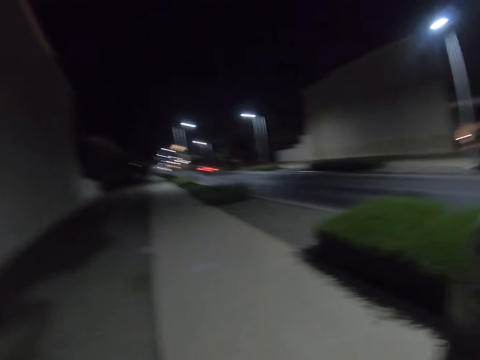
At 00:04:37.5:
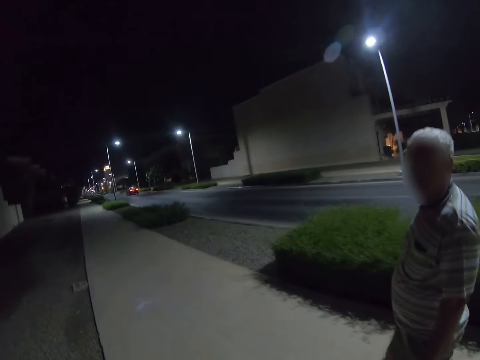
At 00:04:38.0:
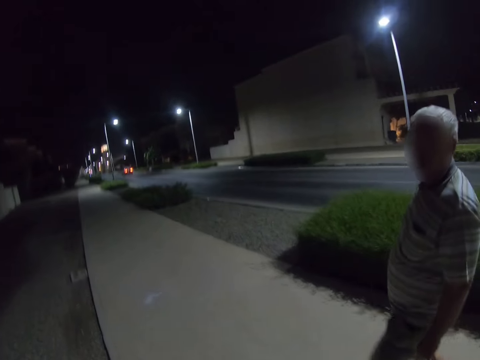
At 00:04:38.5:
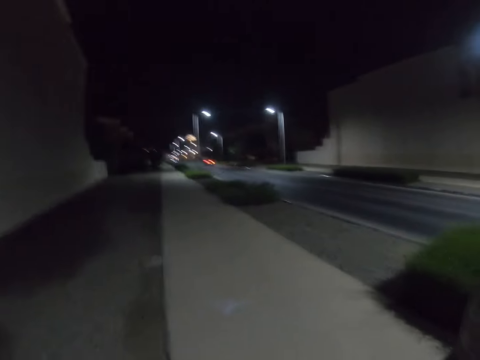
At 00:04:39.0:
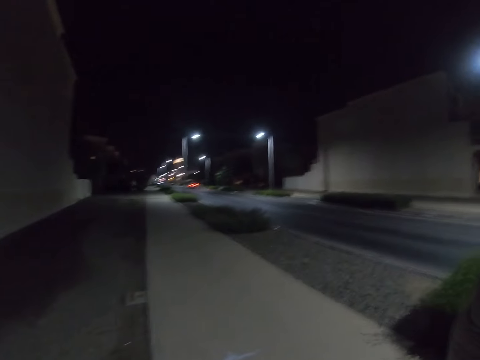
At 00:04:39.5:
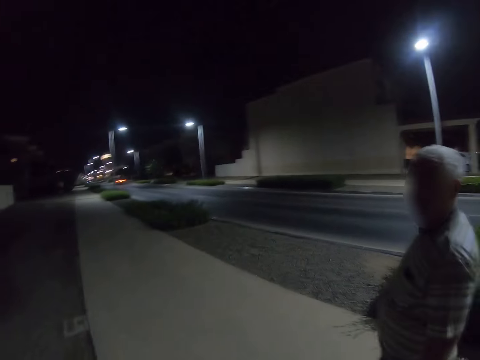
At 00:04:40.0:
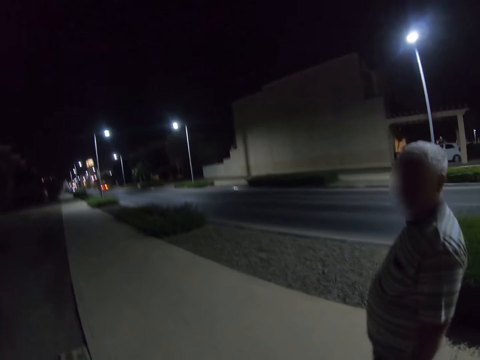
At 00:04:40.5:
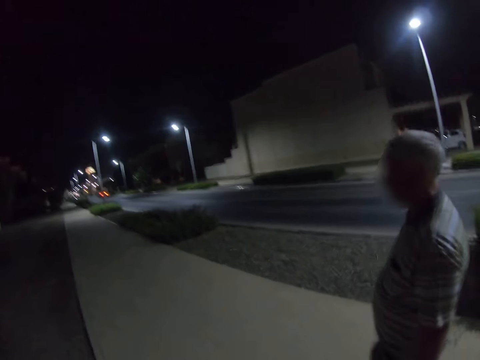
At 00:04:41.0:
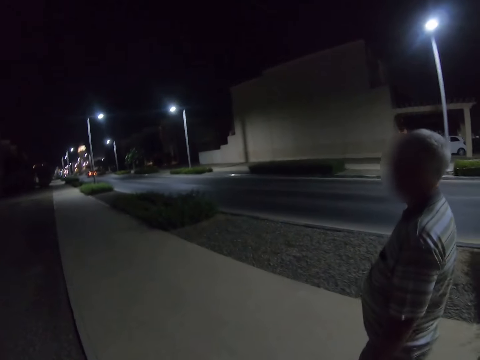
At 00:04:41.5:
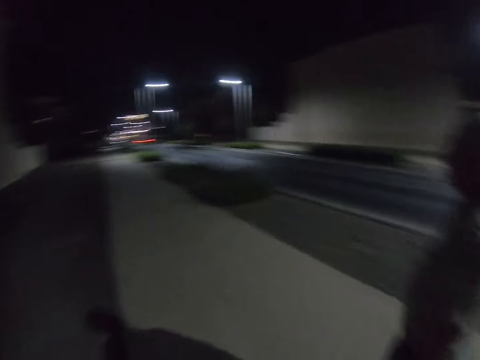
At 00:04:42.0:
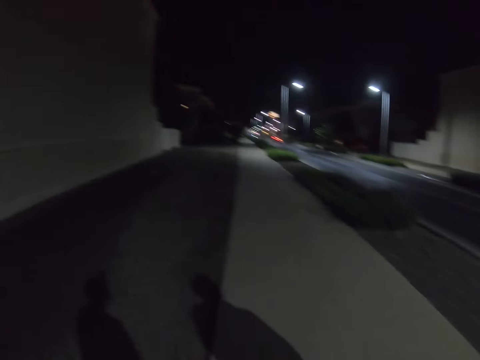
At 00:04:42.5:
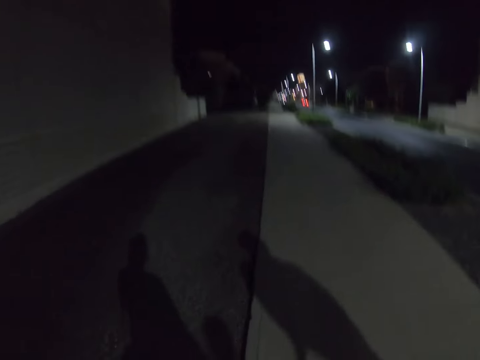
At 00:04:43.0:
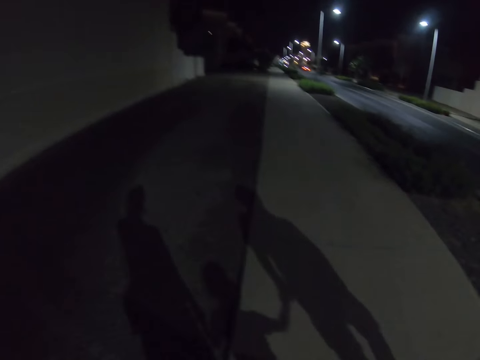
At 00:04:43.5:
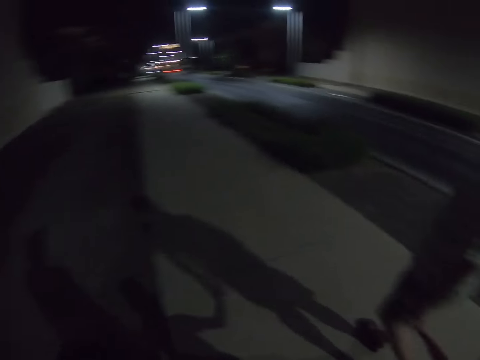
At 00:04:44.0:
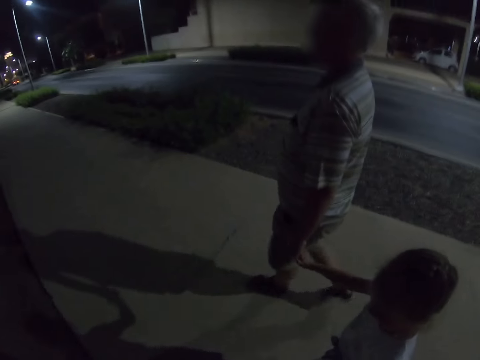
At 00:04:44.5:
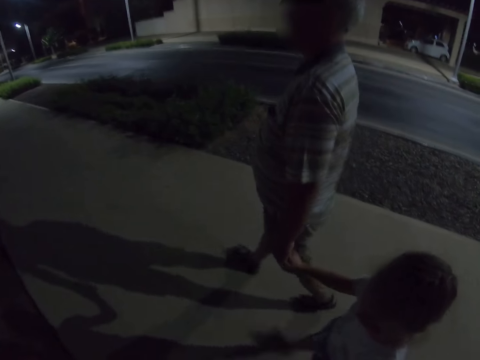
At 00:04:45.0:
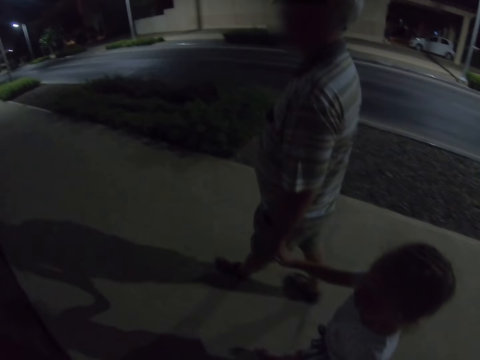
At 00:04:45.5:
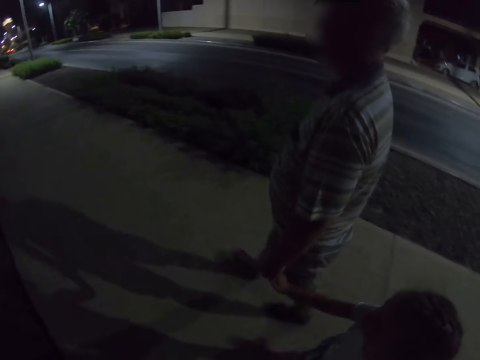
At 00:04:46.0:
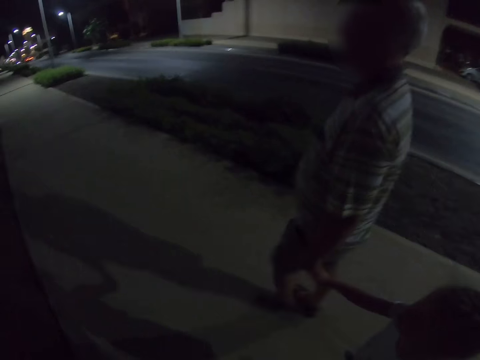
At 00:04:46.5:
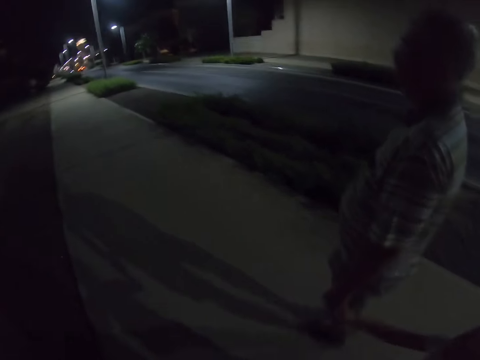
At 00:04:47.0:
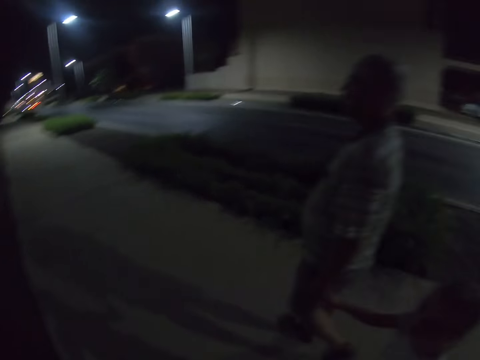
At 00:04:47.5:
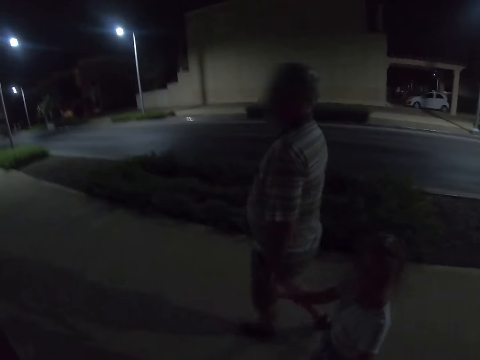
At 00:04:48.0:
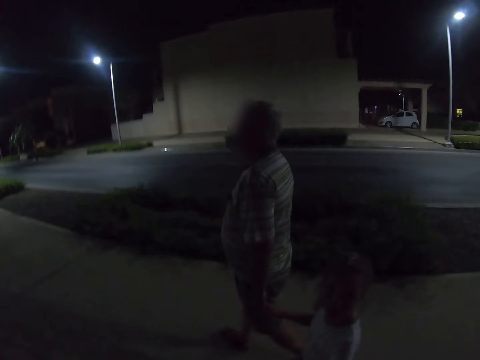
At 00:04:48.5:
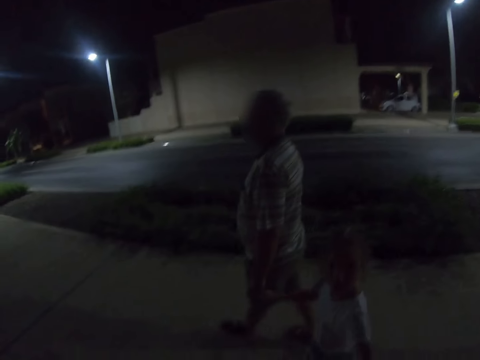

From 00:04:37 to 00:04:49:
The camera wearer walks on the footpath.

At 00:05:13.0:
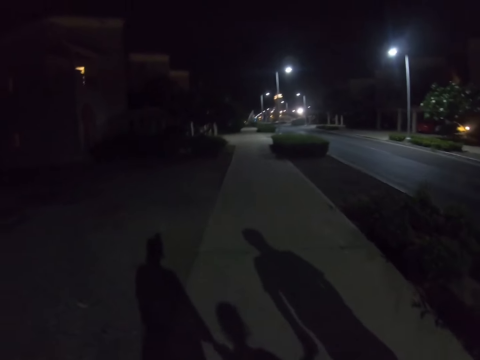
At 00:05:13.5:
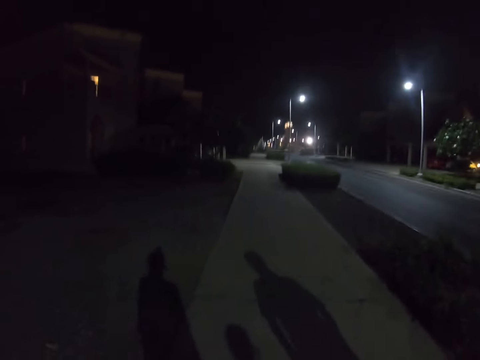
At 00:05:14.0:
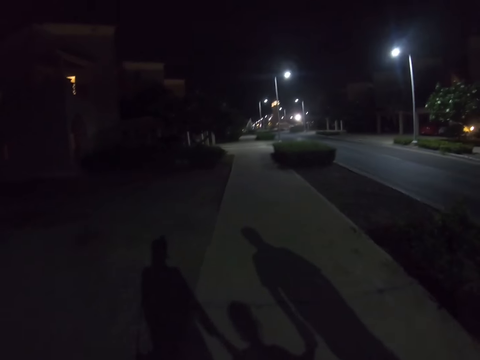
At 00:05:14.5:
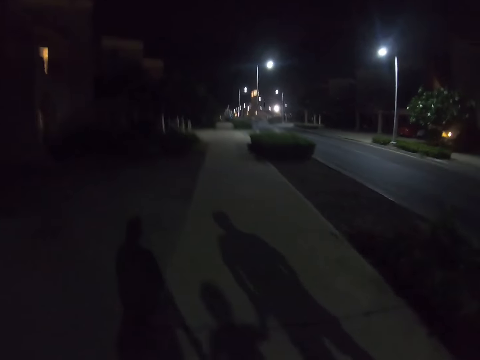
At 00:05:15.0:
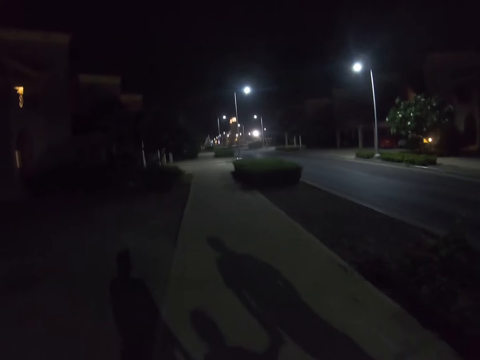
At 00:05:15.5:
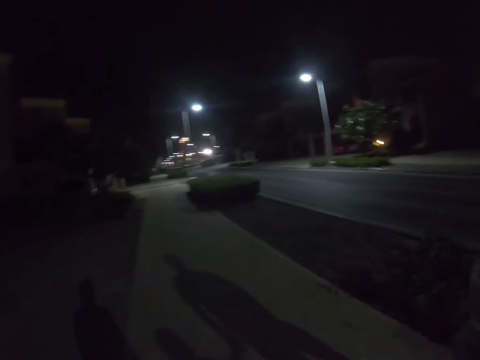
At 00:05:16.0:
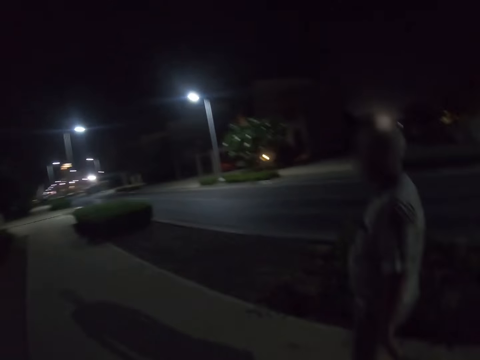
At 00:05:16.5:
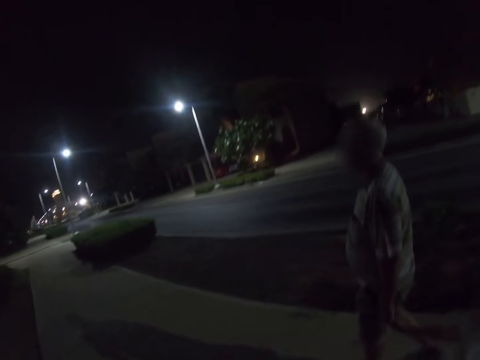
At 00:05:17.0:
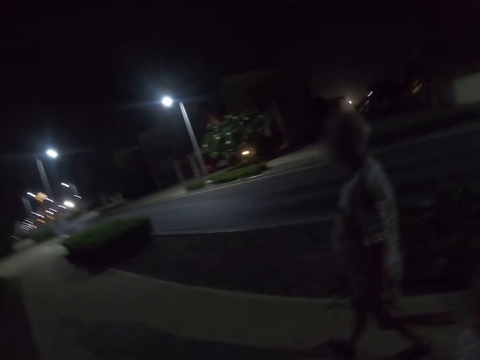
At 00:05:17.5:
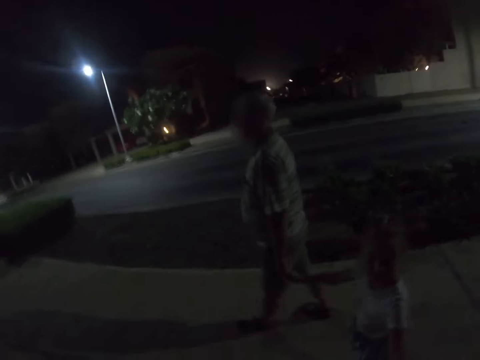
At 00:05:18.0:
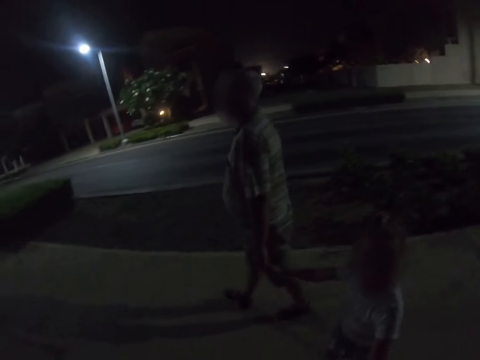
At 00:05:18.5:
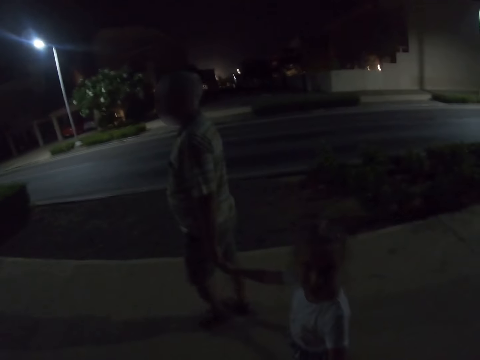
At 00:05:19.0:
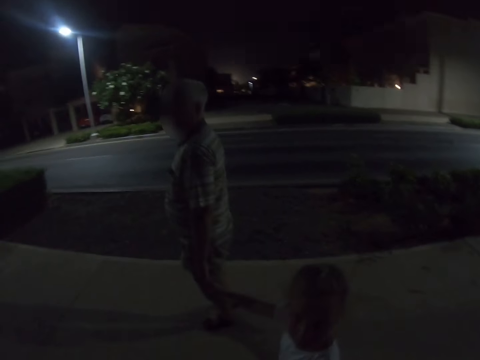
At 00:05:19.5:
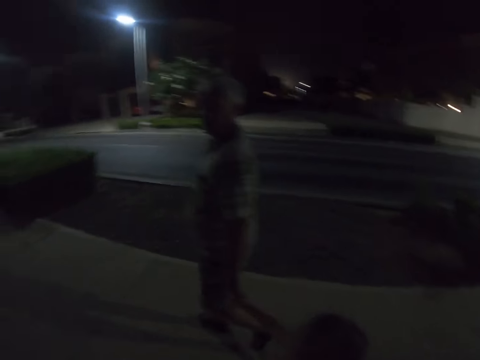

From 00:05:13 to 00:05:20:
The camera wearer walks on the street.

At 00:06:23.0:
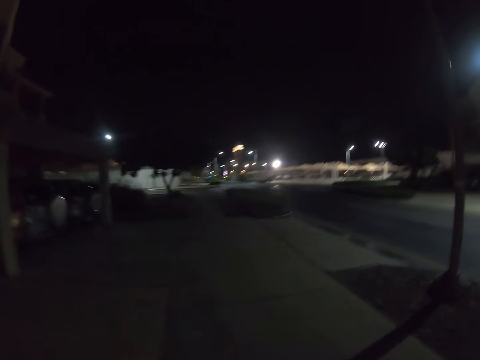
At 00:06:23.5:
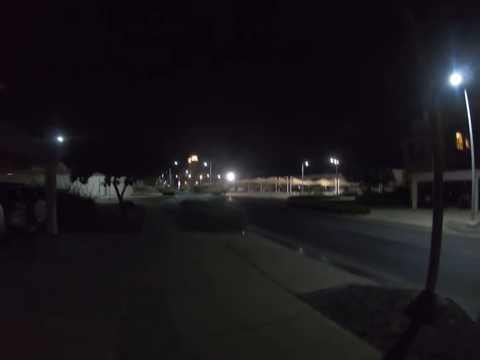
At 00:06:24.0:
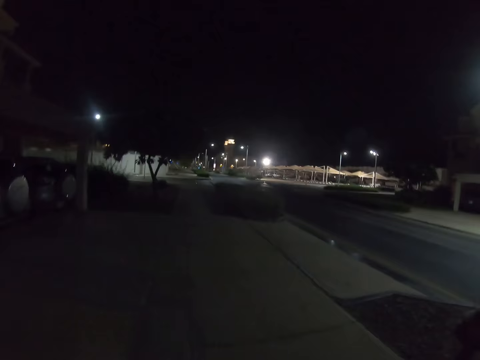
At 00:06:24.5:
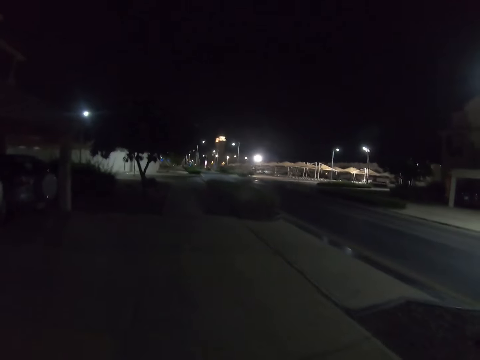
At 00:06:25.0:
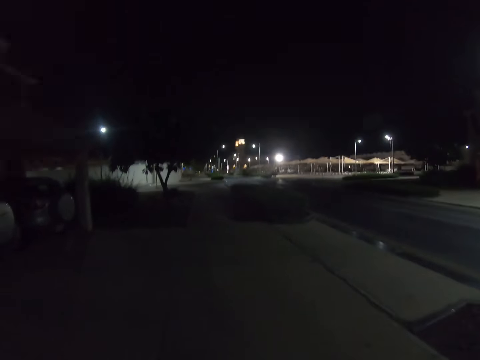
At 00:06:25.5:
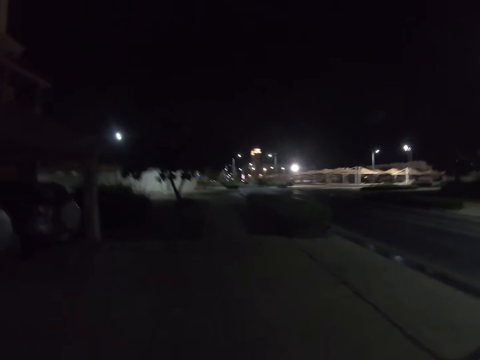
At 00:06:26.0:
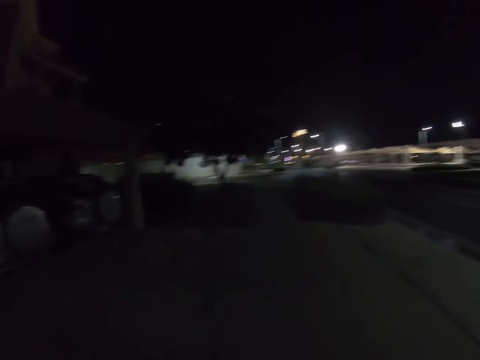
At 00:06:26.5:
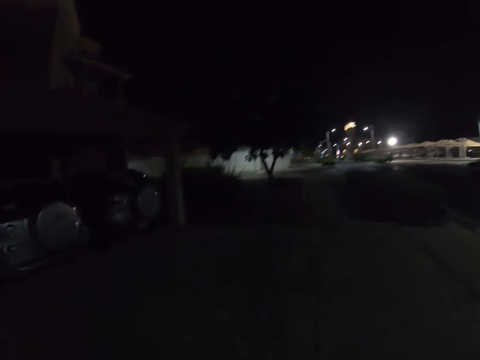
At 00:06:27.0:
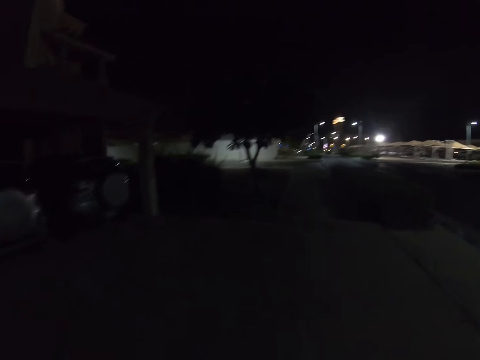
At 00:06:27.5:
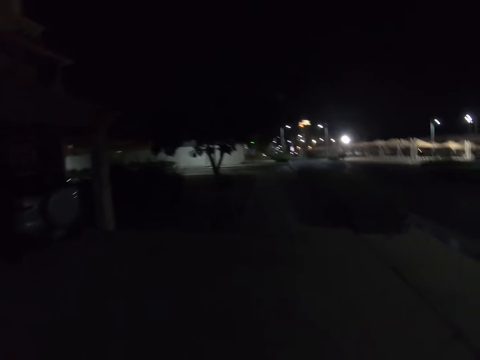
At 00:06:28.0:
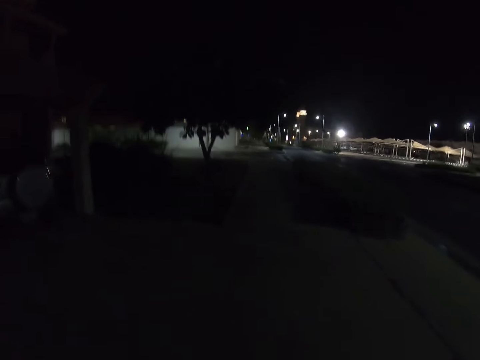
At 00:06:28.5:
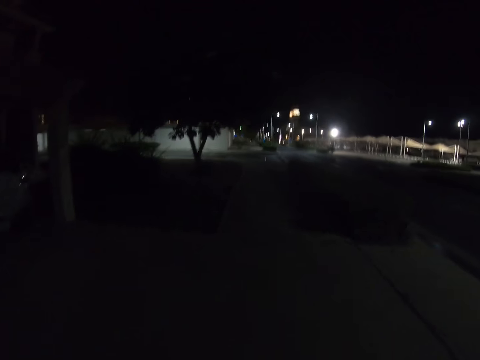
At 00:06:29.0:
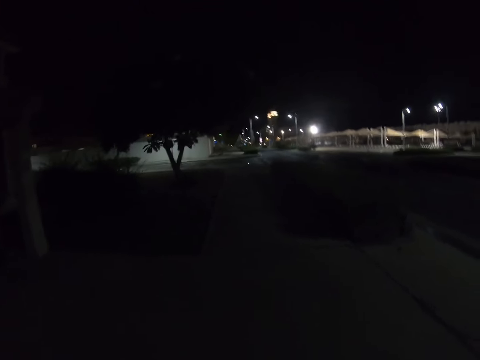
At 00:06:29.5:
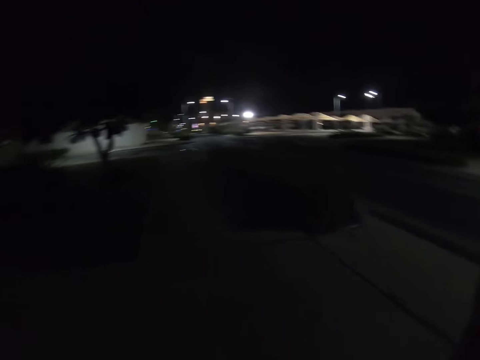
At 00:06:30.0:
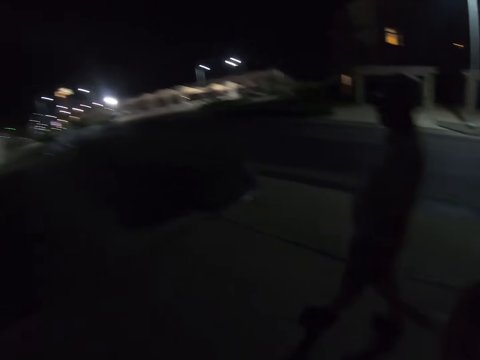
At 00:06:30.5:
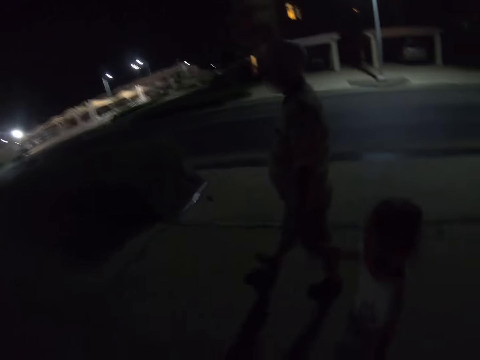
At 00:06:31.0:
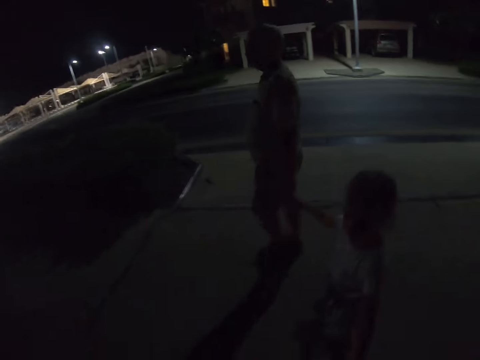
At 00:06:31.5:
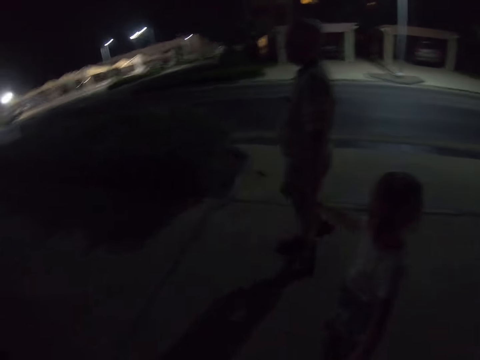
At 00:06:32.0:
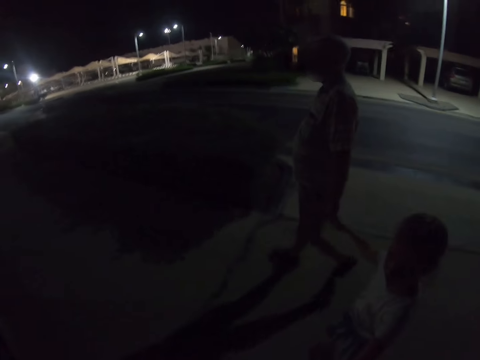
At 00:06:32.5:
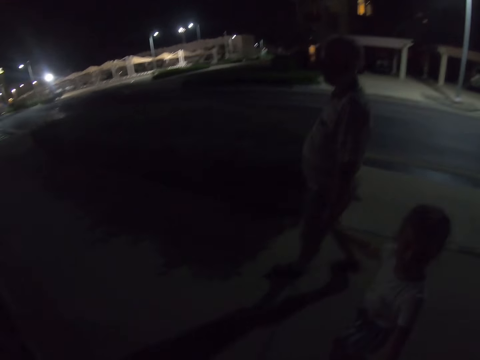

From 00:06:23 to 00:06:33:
The camera wearer walks on the pavement. They look around.
